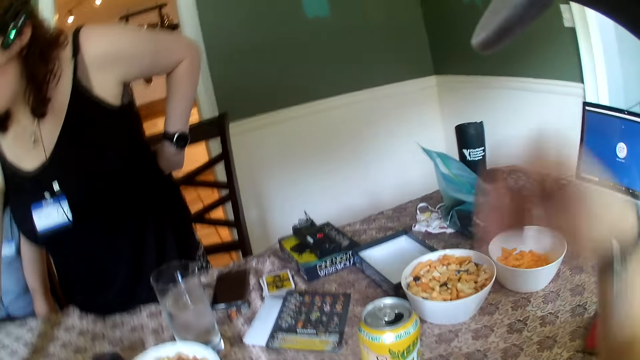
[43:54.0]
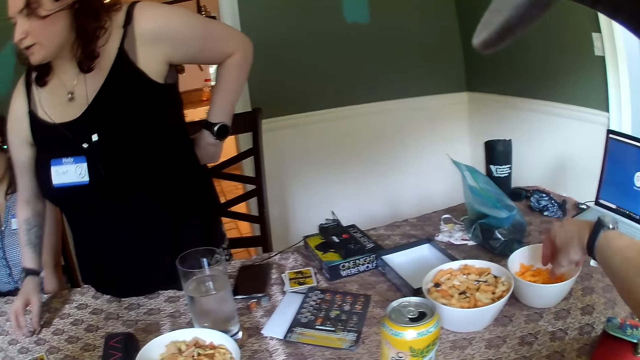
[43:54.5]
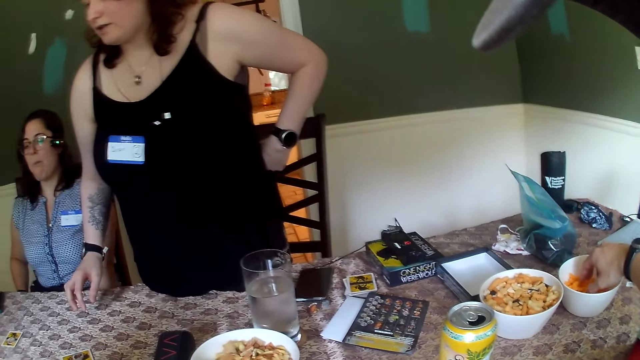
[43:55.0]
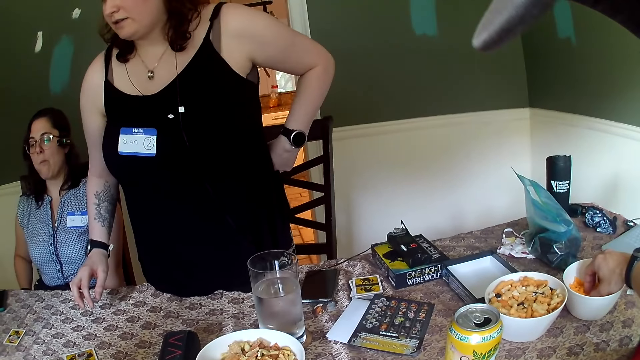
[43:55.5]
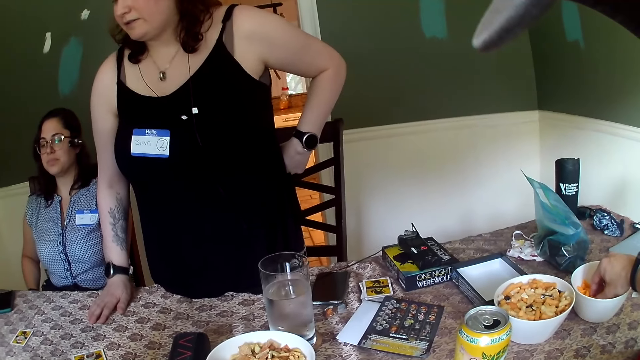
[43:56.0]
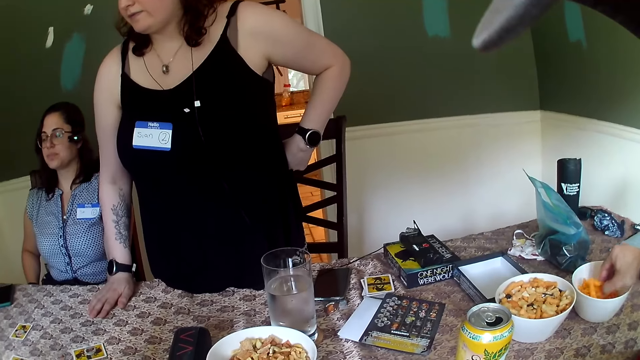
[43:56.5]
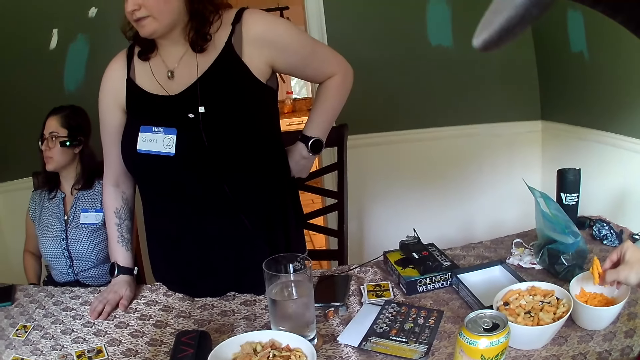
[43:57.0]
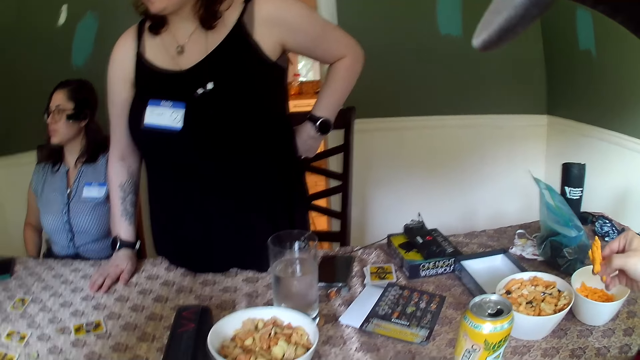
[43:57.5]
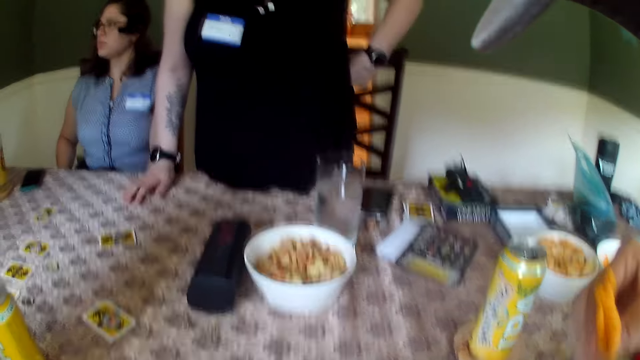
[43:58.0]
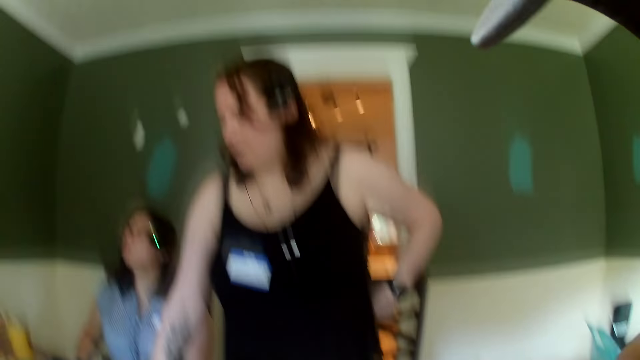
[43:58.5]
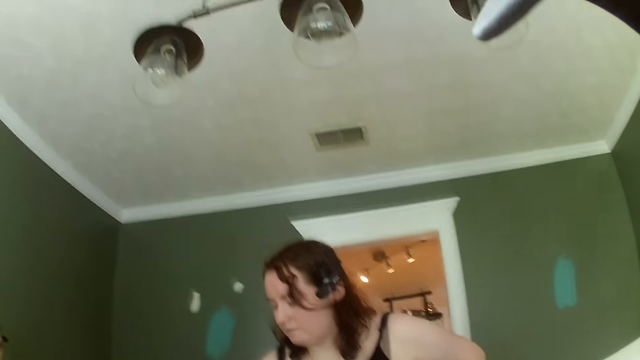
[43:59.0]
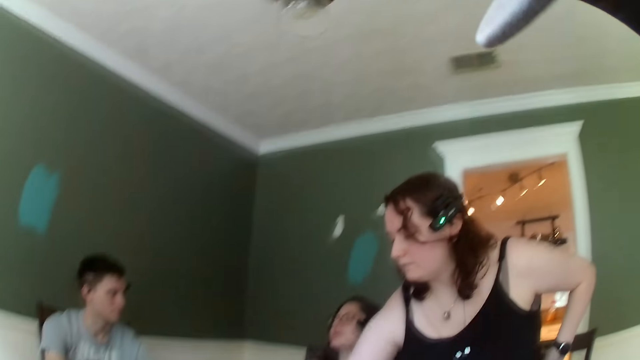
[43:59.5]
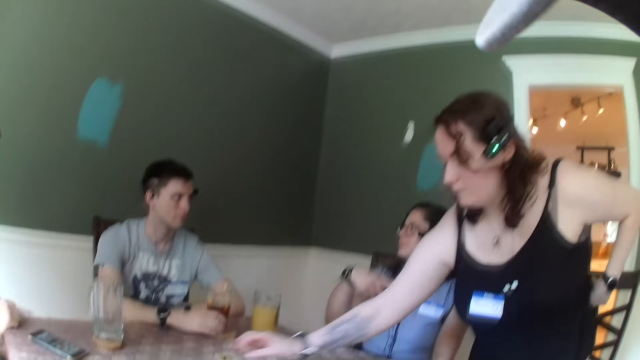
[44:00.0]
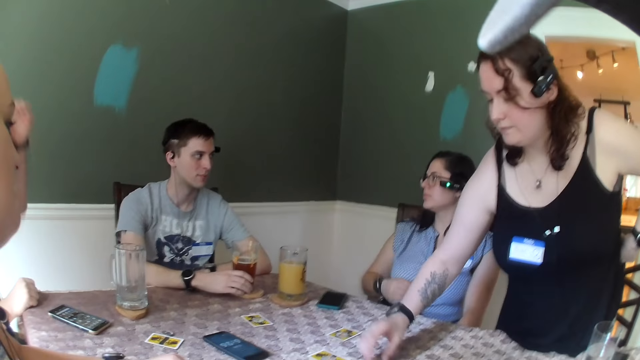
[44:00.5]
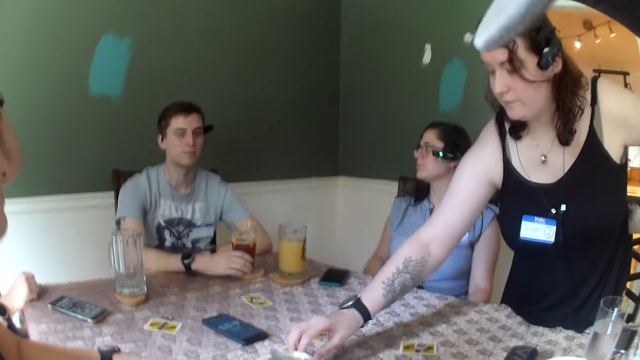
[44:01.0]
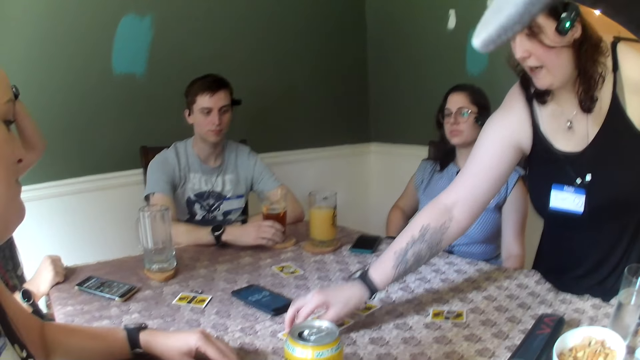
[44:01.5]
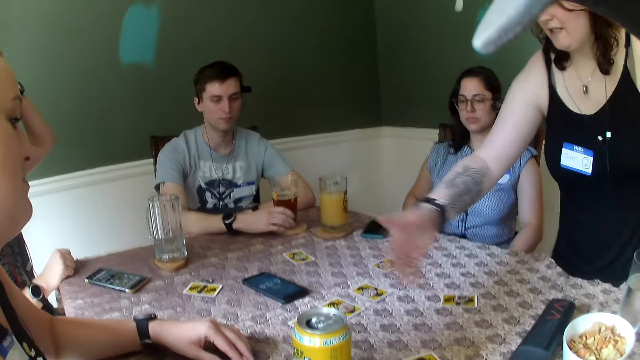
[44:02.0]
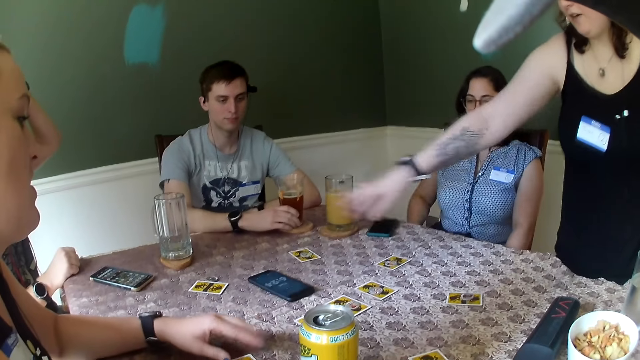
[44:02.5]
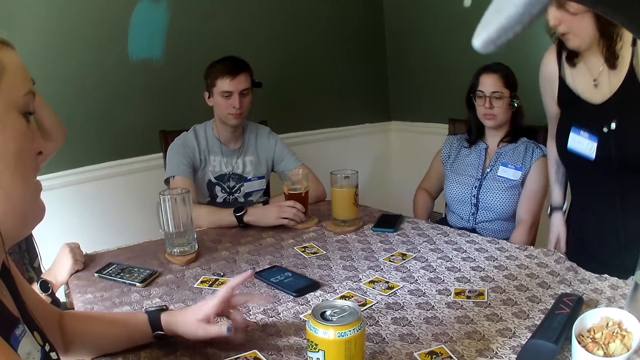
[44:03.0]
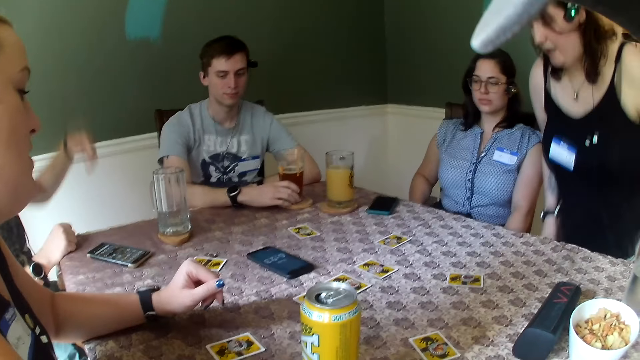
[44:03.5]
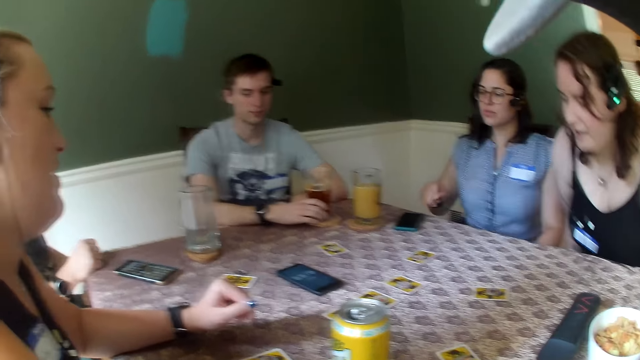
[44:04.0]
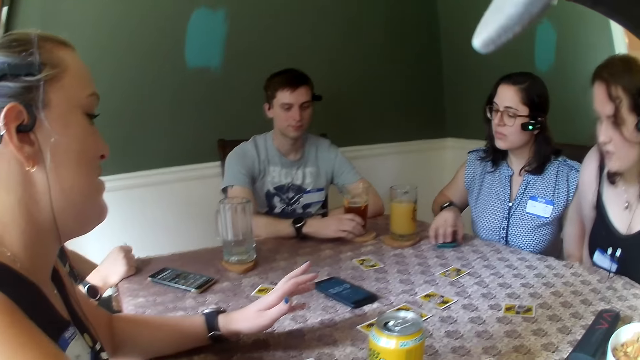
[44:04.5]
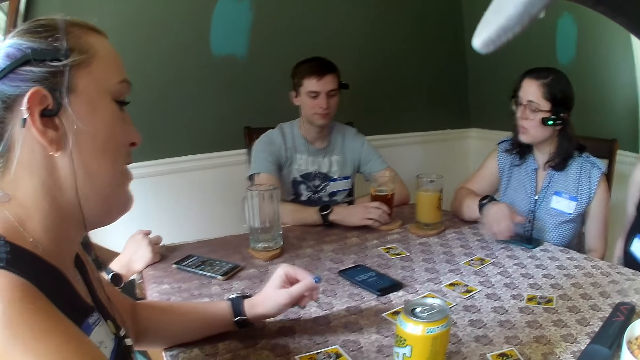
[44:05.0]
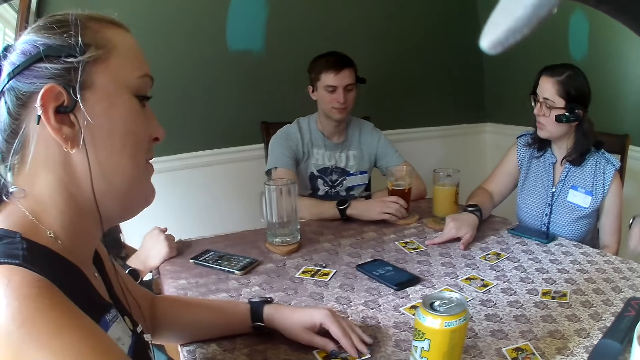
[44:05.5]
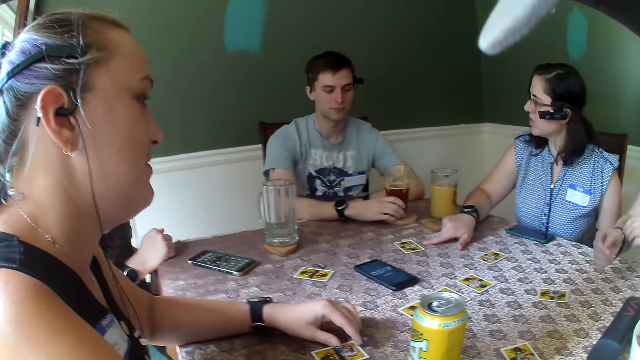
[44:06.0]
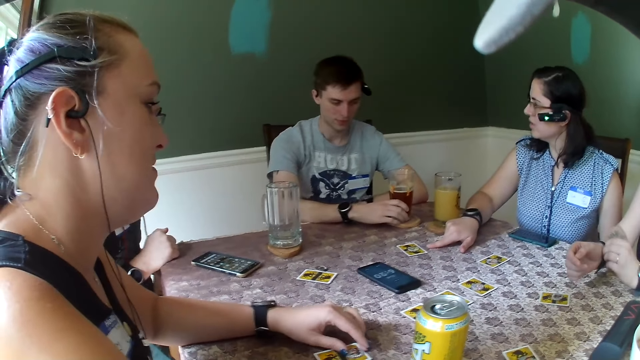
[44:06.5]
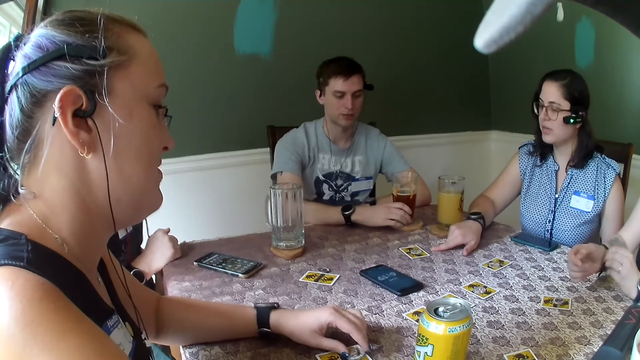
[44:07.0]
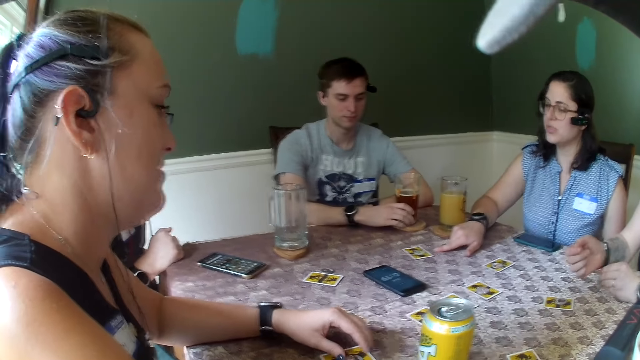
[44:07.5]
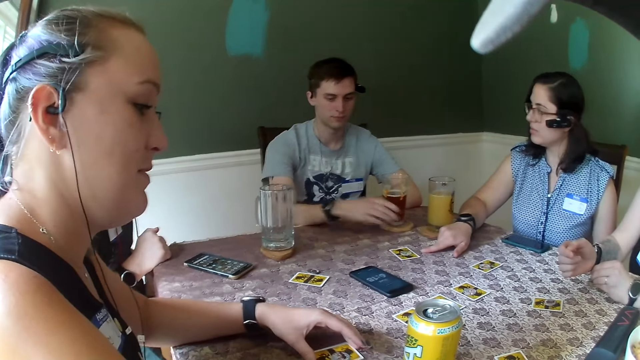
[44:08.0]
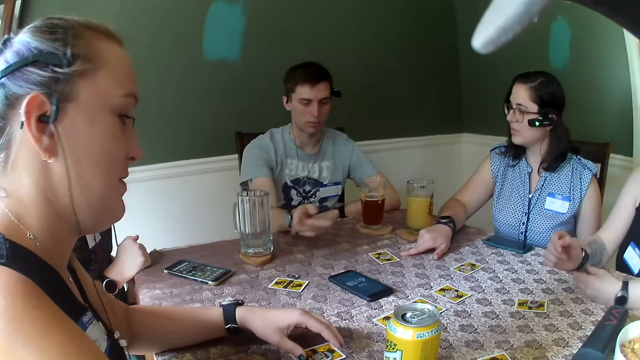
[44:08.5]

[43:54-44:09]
The camera wearer takes a snack from a bowl of snacks on the table with his right hand. A woman converses with a man. Another woman speaks to the camera wearer and the group of people. A third woman converses with the second woman. The first woman converses with the man.

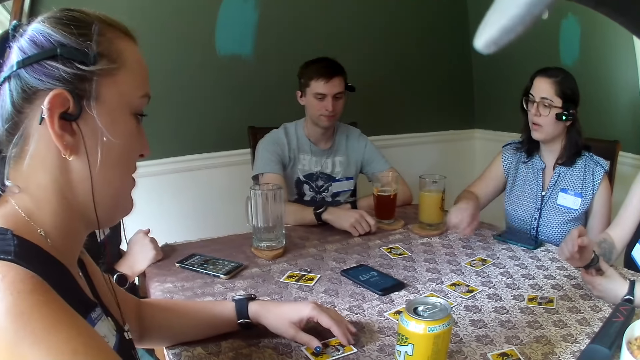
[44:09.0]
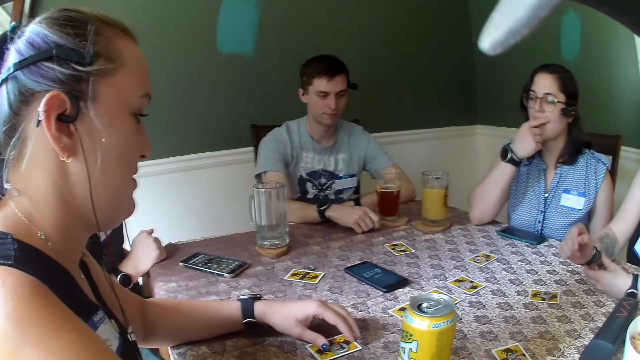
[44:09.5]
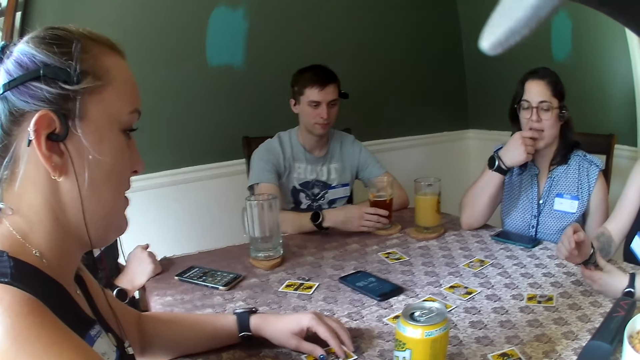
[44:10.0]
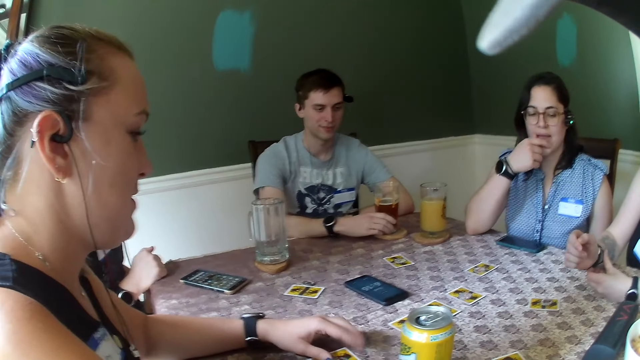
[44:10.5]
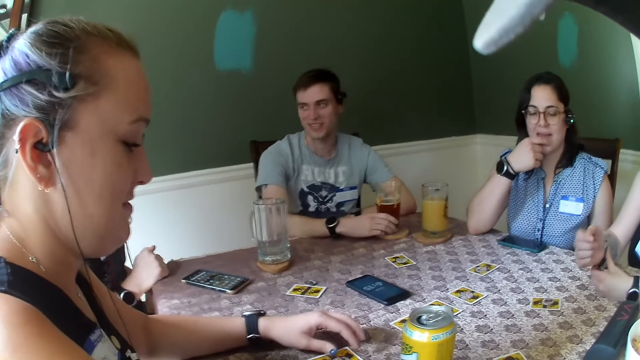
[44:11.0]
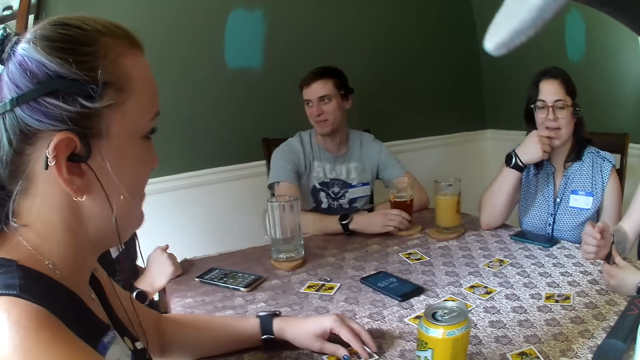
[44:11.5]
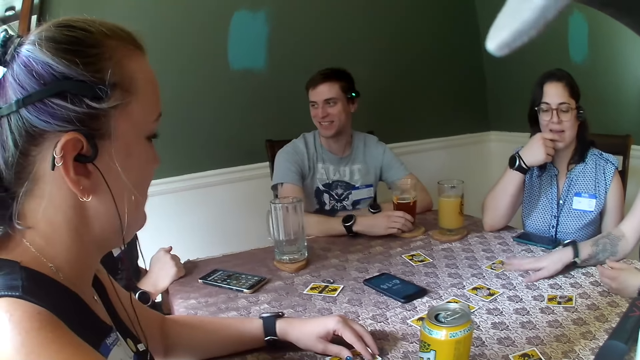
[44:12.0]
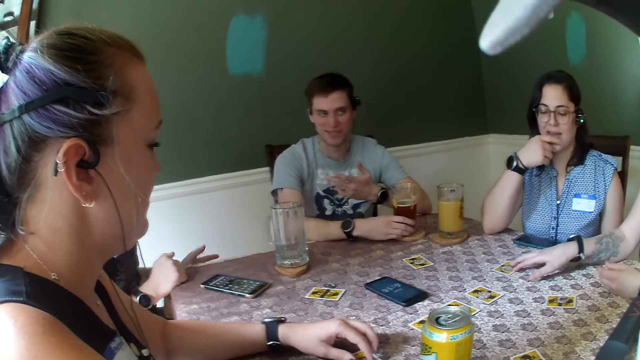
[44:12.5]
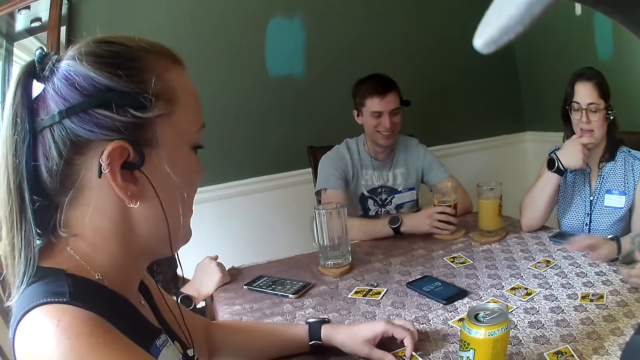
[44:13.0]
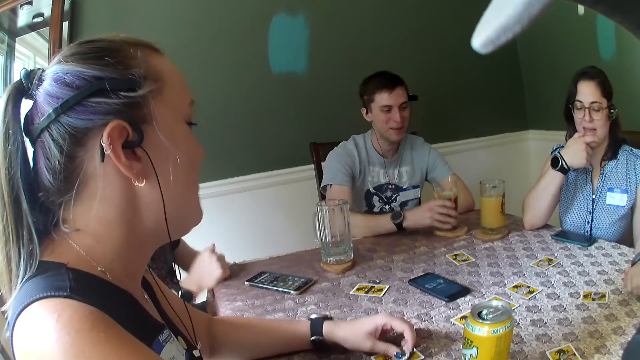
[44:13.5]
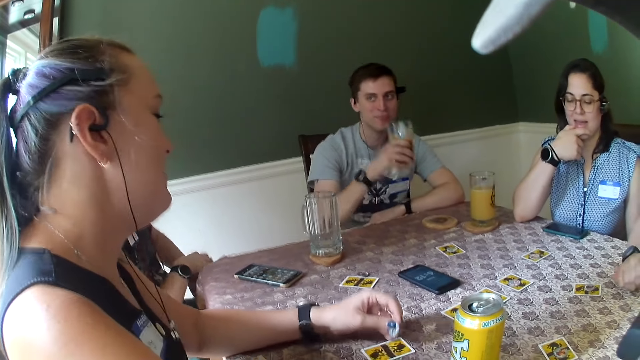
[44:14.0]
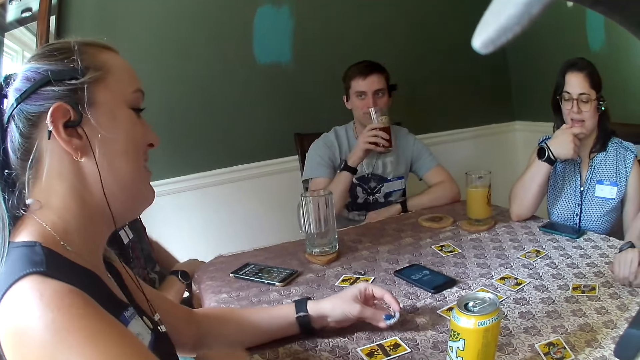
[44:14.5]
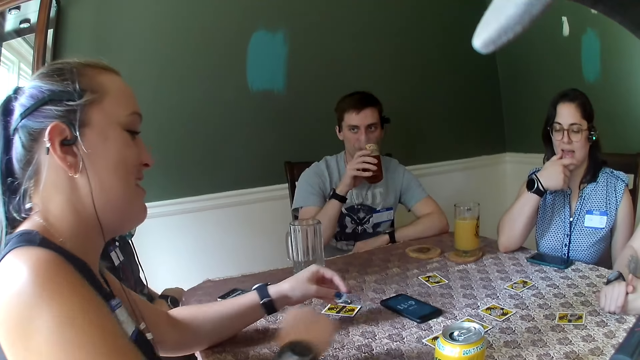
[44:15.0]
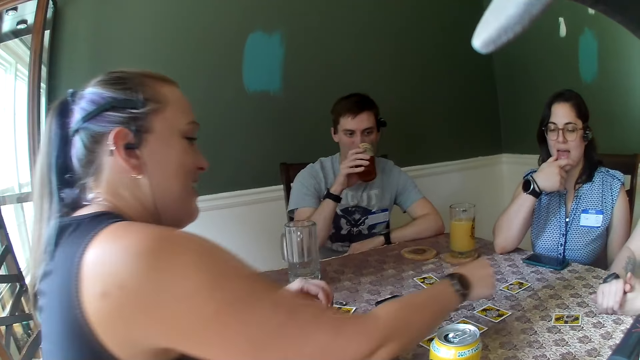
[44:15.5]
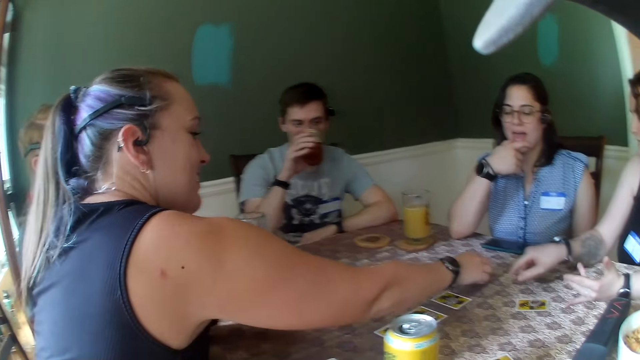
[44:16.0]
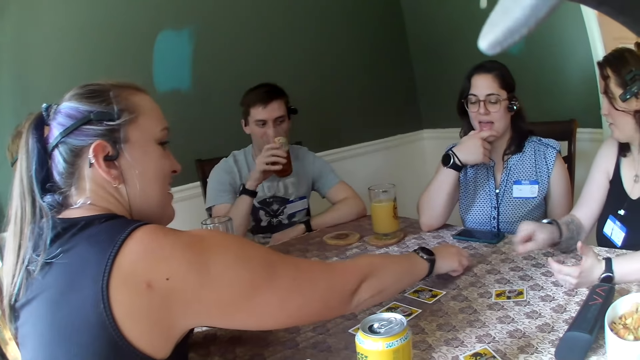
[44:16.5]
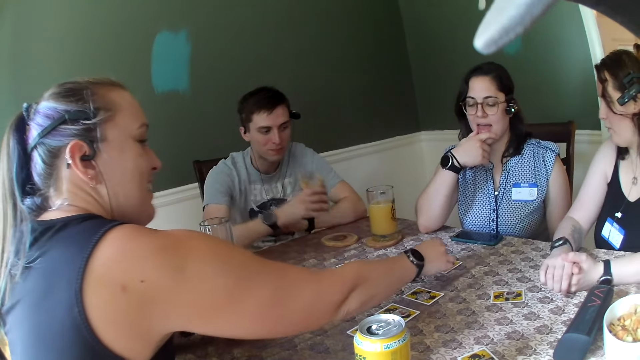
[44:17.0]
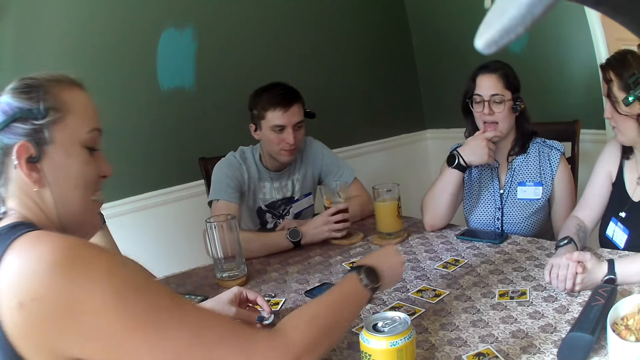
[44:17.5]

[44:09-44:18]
A man converses with another man. A woman speaks to the camera wearer and the group of people. Another woman converses with a third woman. The first woman takes a chip on the table with her right hand. The first woman moves the coin piece.
